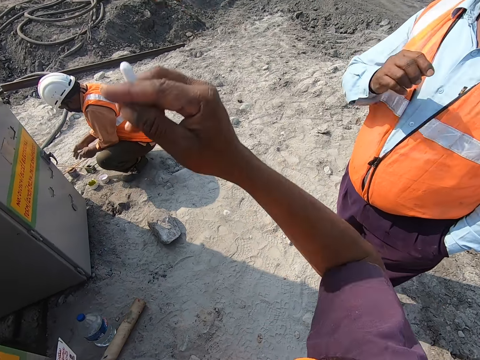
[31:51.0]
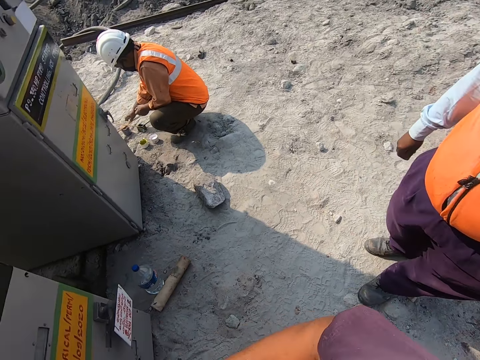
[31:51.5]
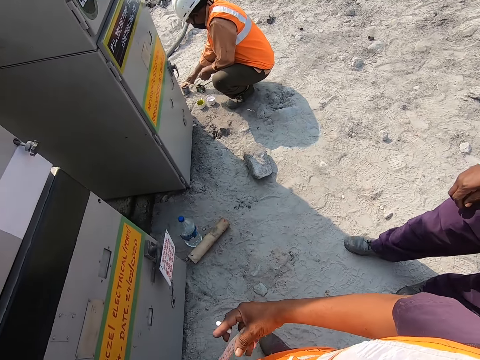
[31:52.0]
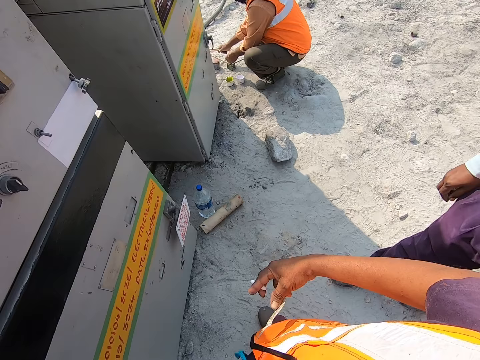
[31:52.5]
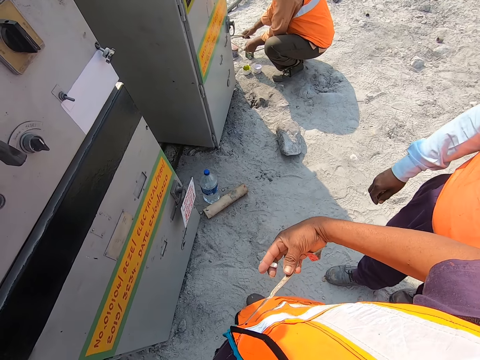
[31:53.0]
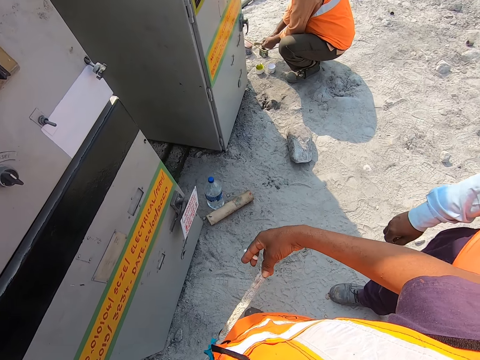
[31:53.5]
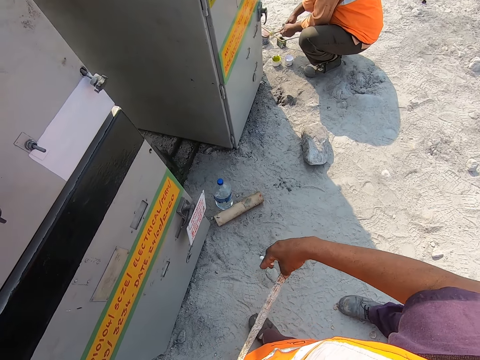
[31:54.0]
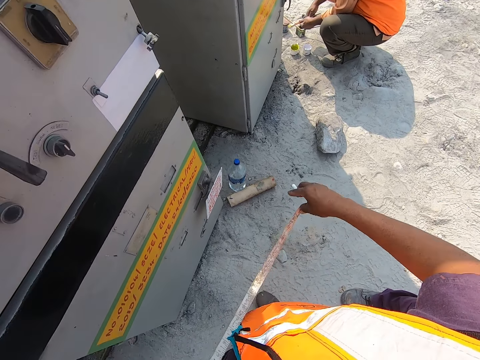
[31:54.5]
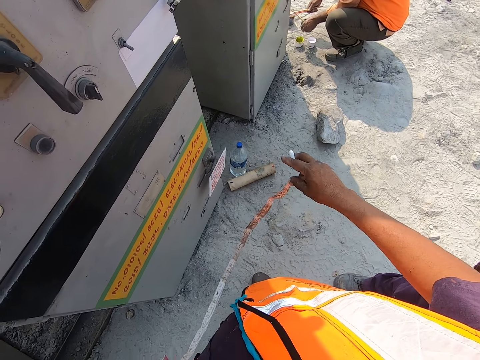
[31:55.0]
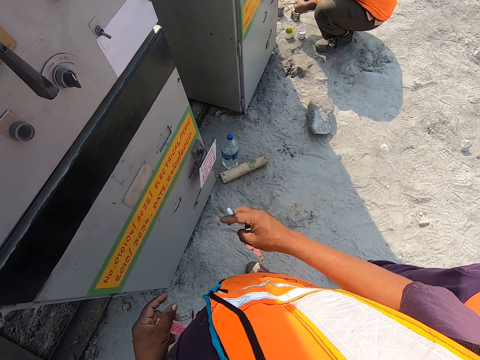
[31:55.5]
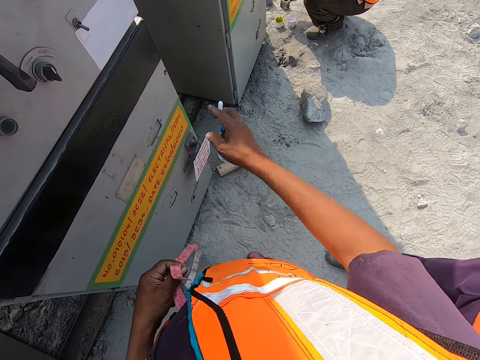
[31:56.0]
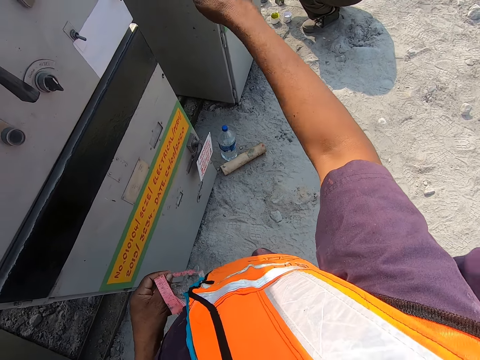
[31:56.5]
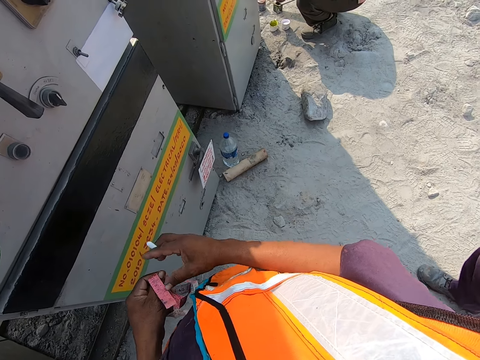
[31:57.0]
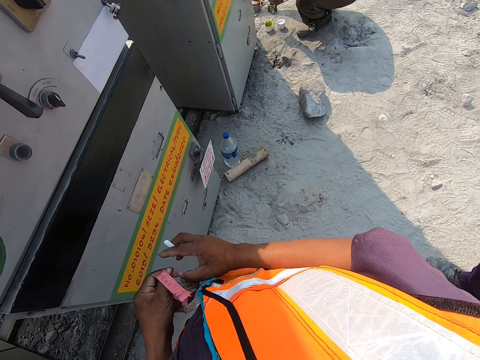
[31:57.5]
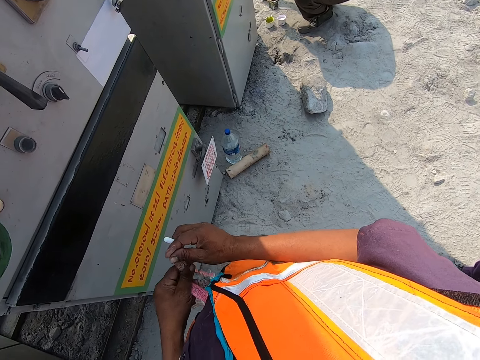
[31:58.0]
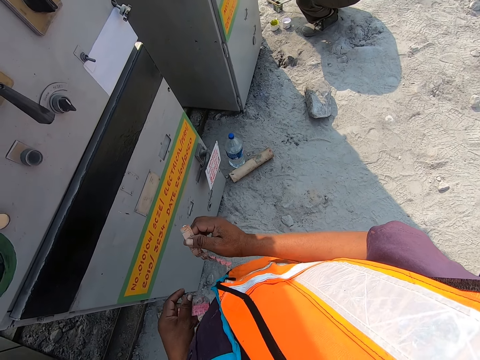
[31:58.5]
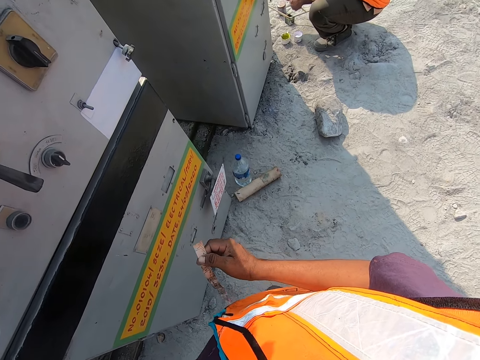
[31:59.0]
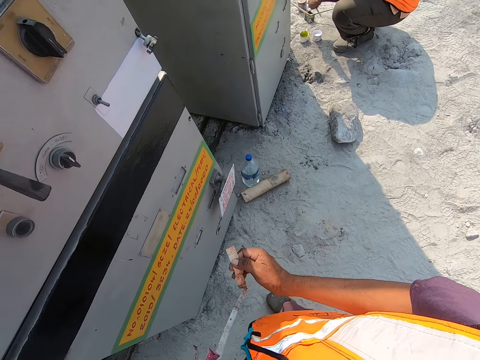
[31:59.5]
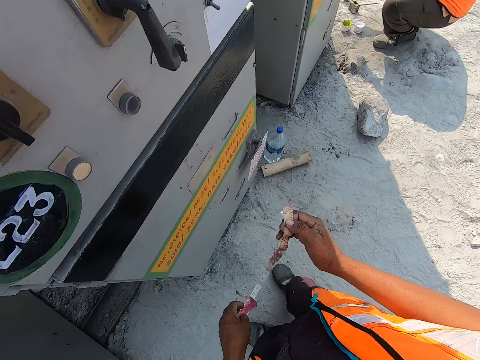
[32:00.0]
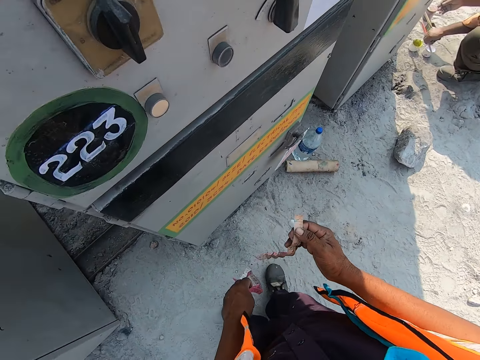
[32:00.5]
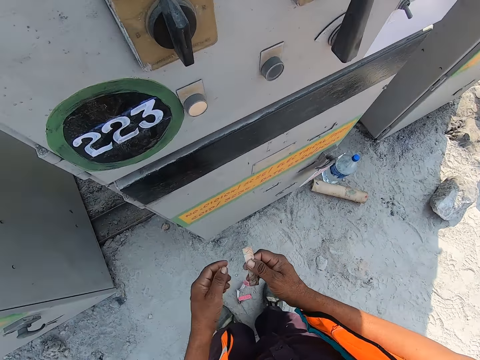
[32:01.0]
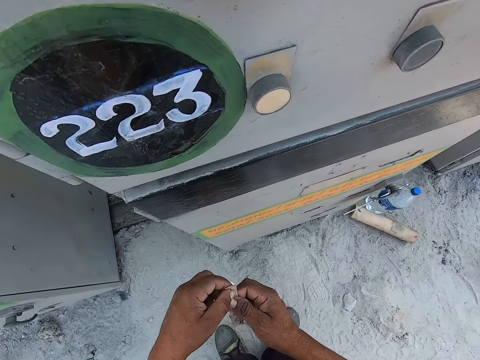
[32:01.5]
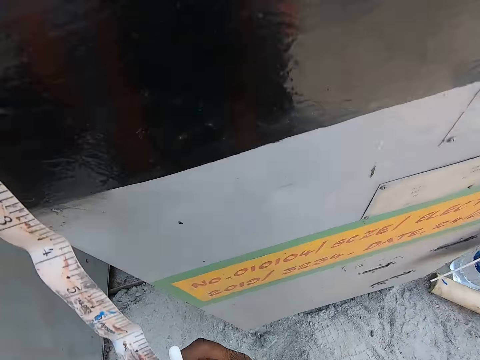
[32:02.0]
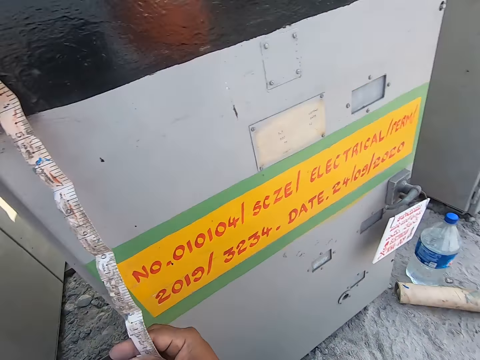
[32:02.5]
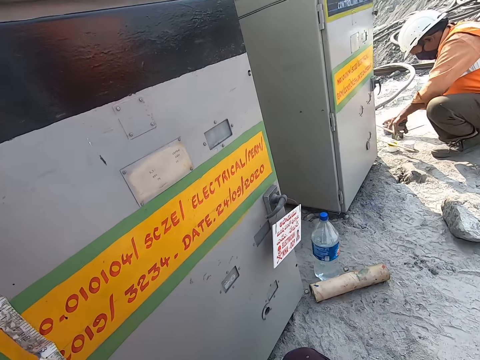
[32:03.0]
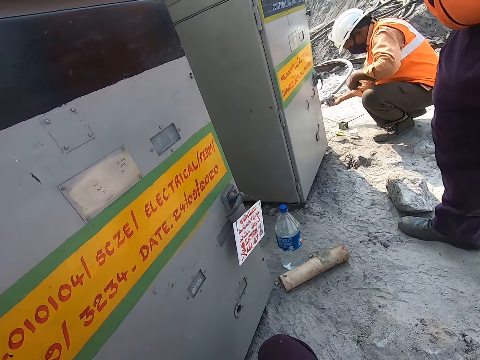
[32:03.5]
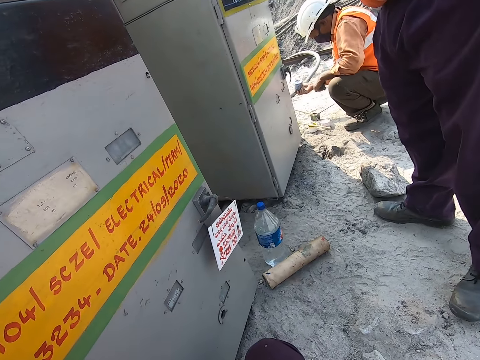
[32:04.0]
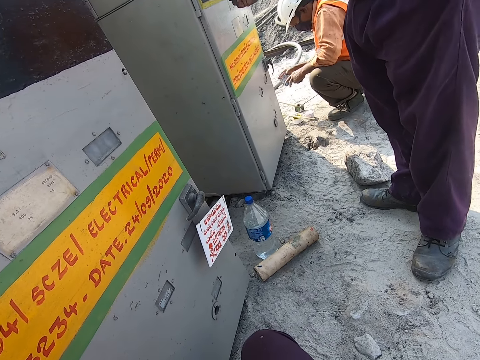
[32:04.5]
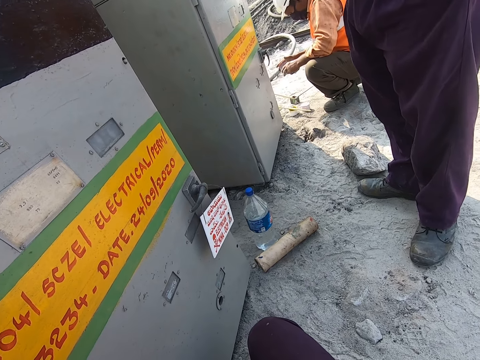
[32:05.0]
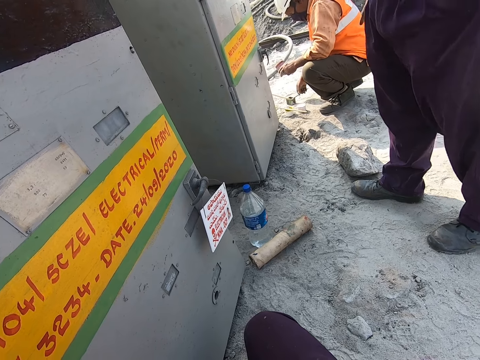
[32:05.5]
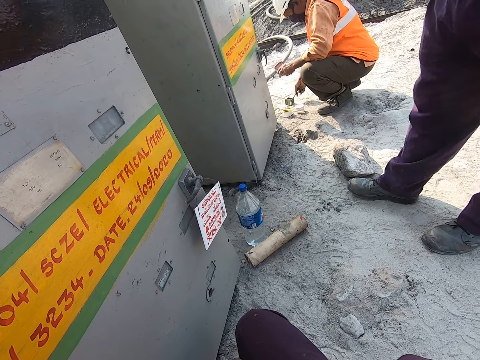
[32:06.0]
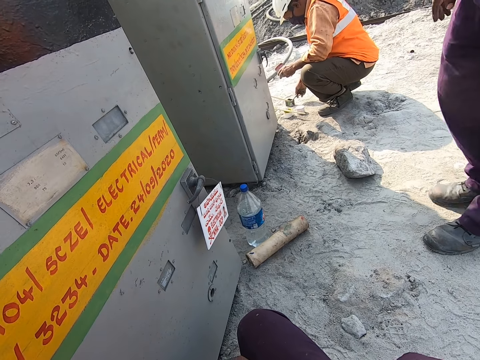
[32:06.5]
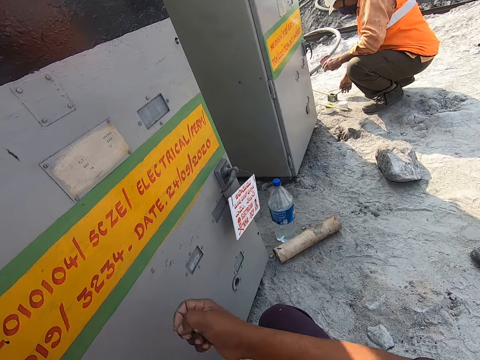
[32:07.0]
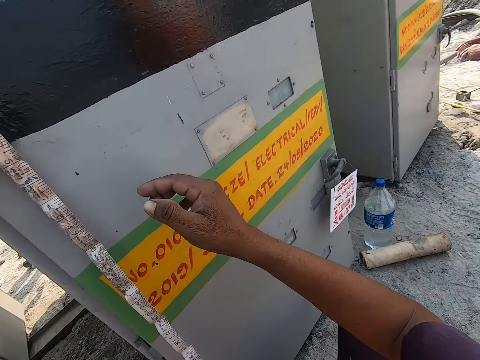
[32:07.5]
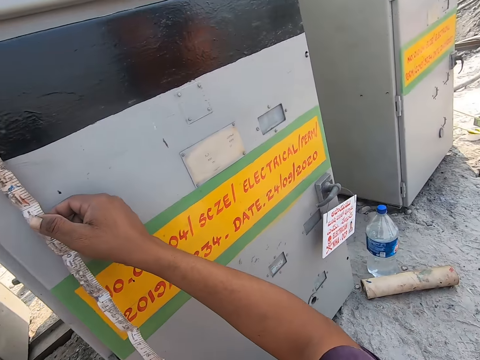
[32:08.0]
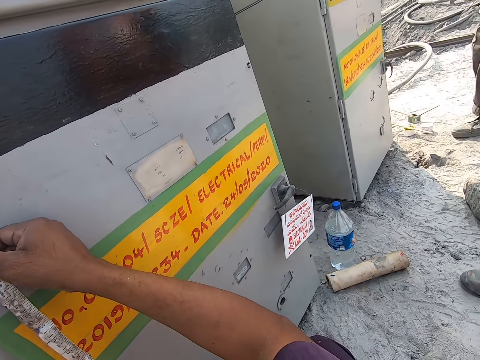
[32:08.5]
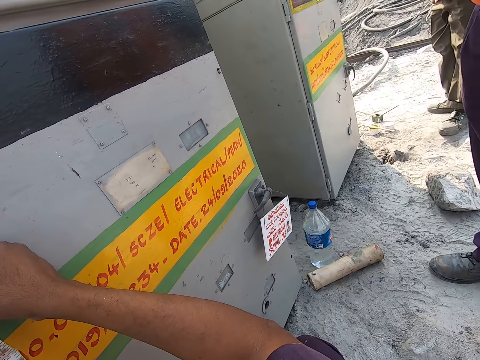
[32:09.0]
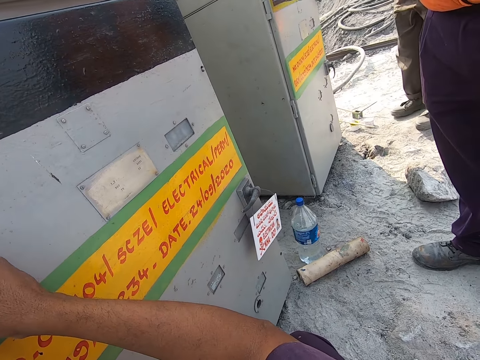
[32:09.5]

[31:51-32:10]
The camera wearer measures the machine with a tape measure. They interact with a person and another person.

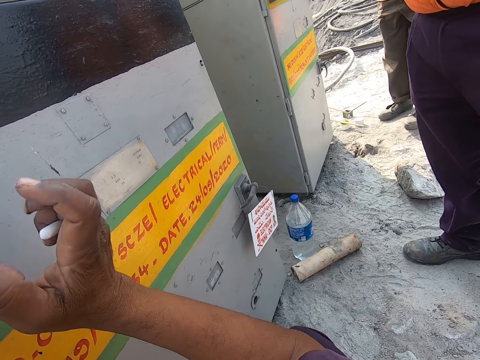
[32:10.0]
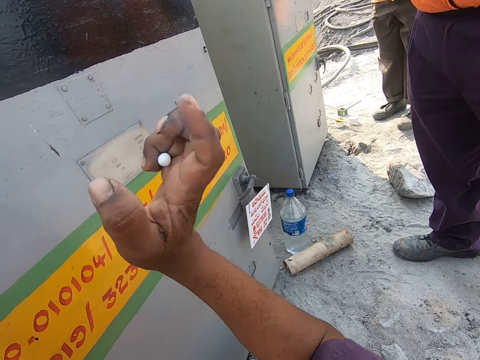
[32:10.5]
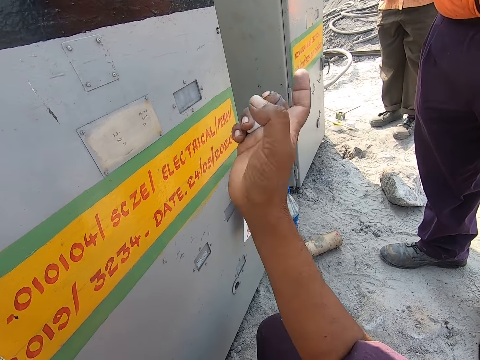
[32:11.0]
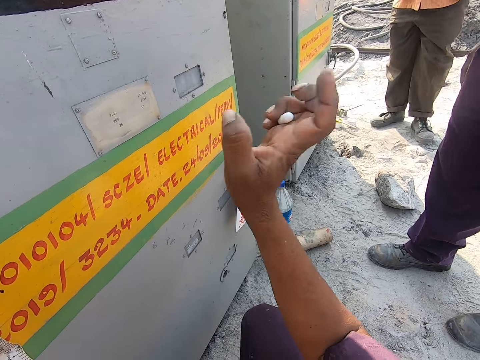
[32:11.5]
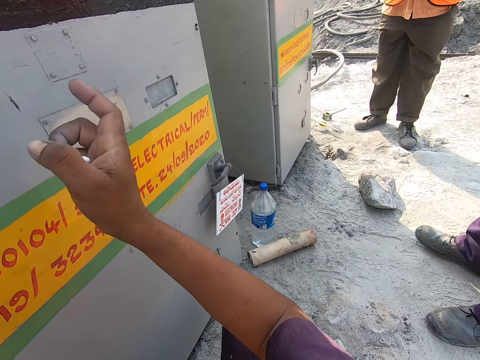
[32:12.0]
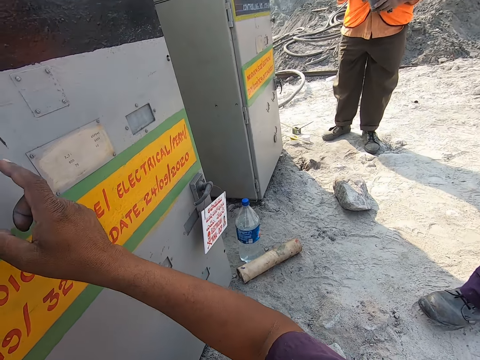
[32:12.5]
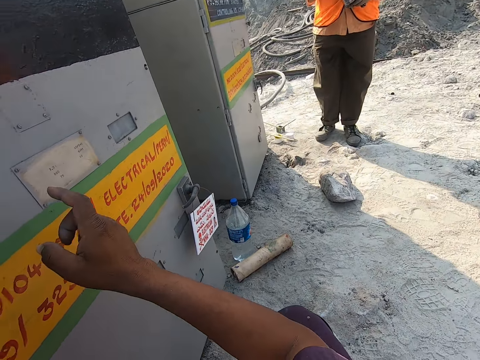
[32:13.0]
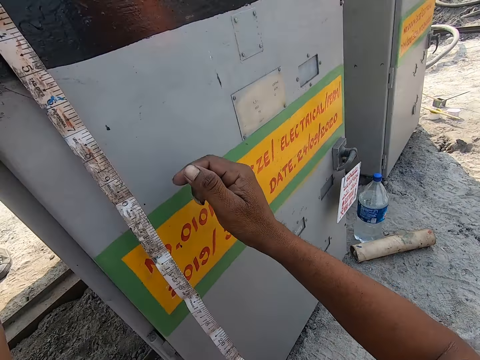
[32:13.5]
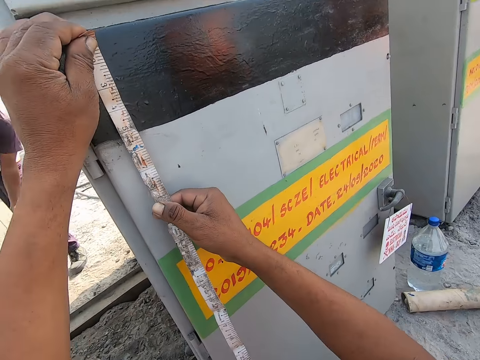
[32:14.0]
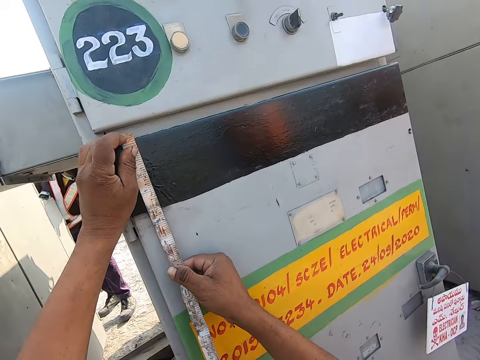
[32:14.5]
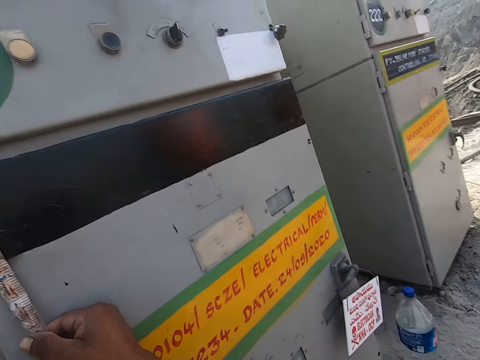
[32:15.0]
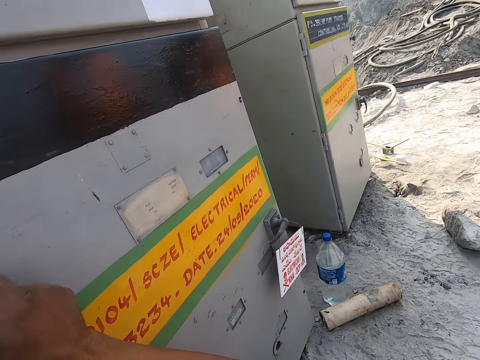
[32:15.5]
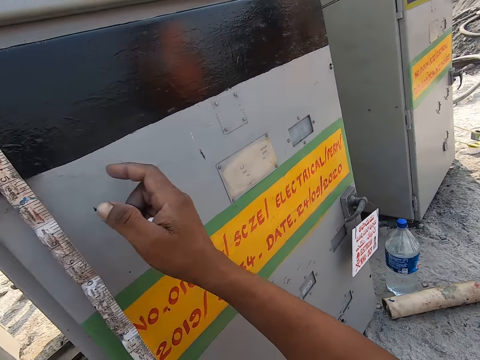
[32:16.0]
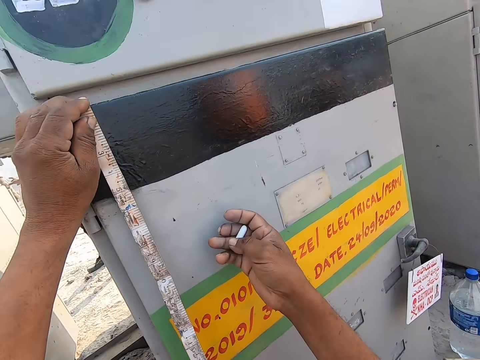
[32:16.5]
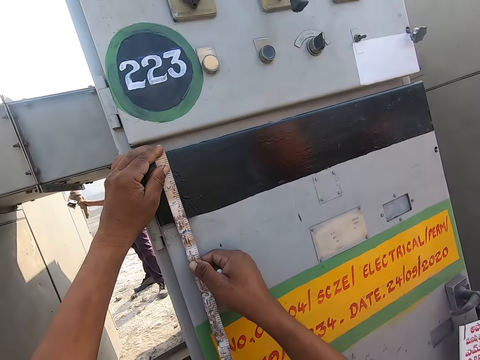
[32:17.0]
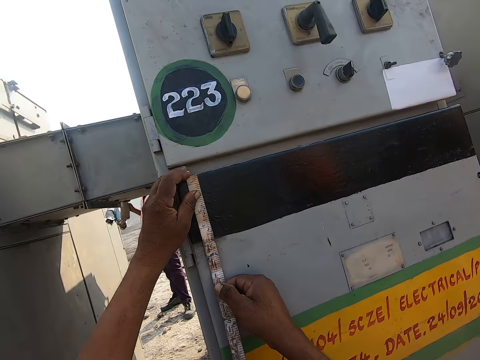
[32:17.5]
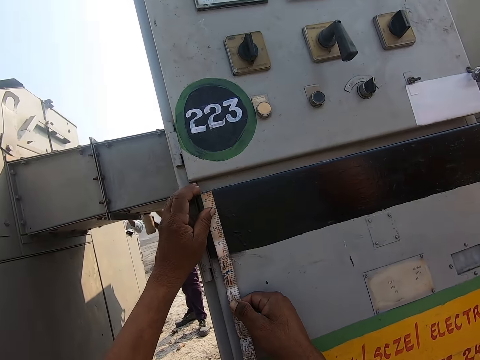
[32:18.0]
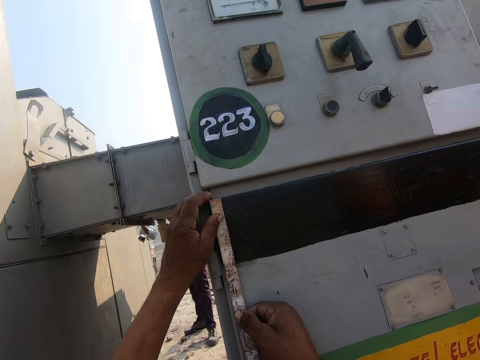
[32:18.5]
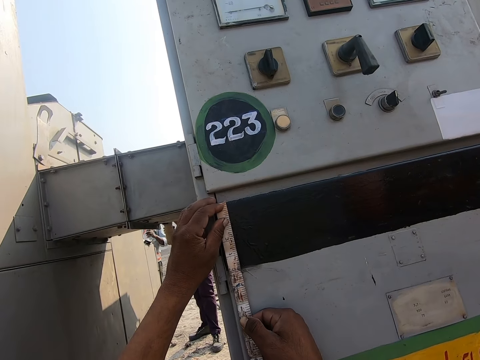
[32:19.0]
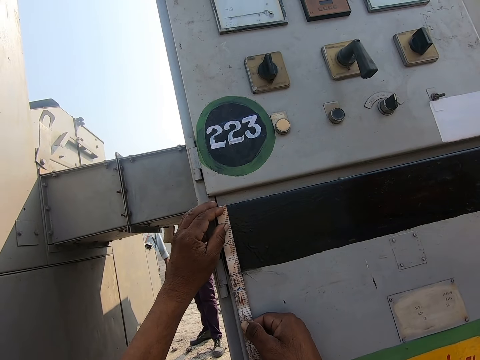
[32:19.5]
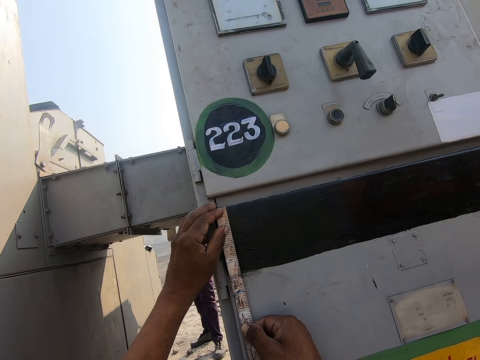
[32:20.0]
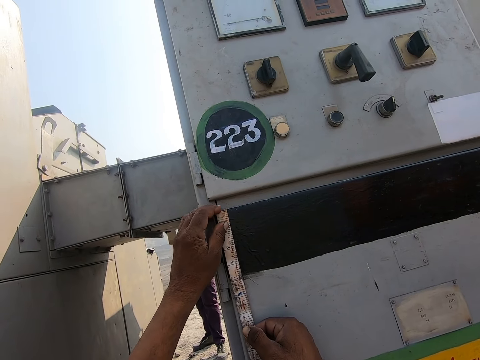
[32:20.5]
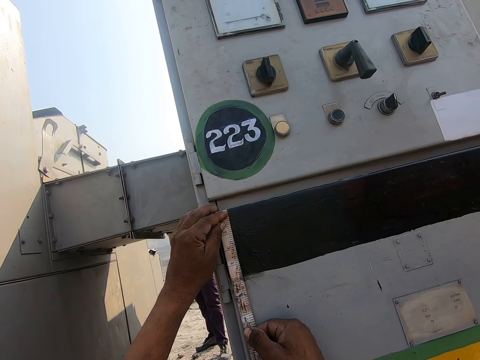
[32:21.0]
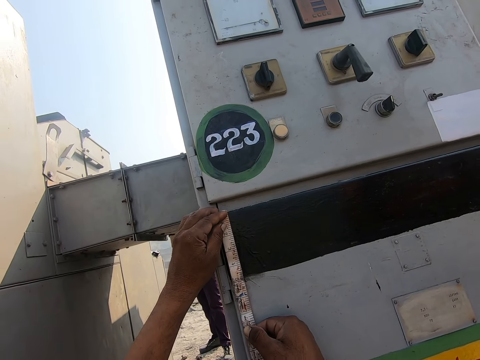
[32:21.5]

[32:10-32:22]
The camera wearer holds the tape measure on the machine.
